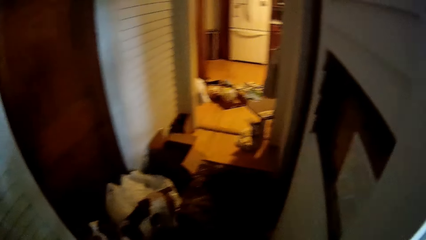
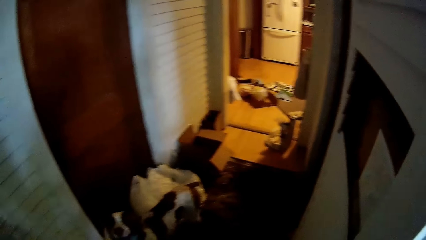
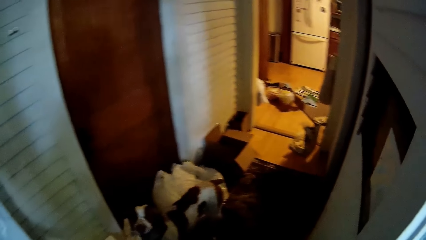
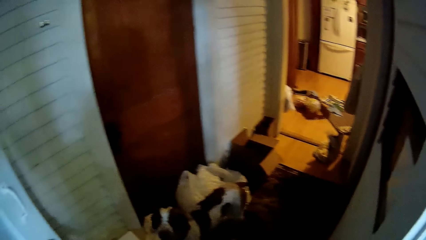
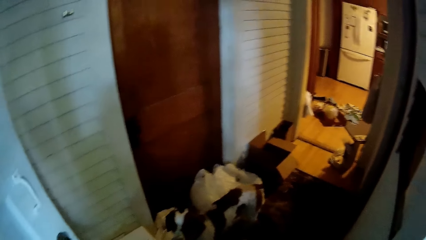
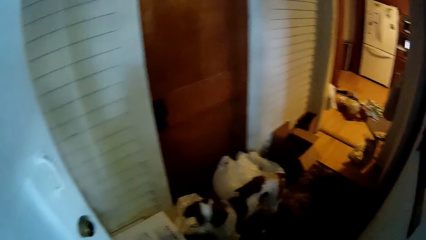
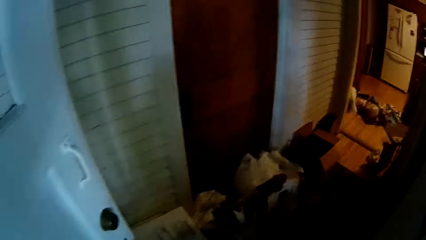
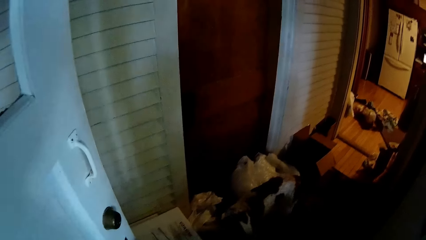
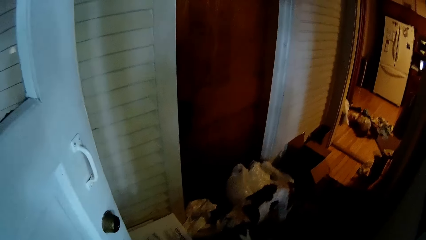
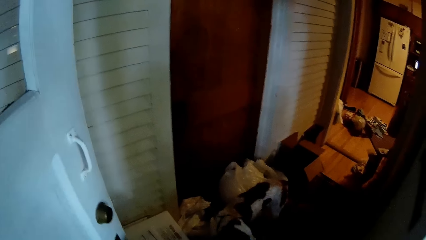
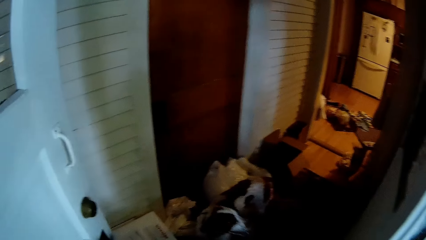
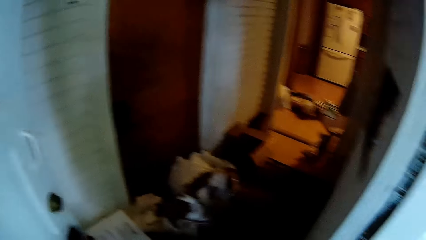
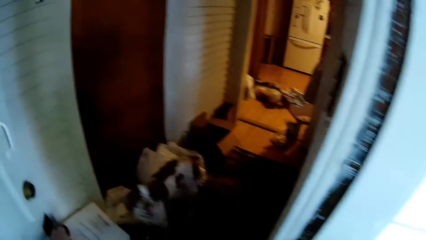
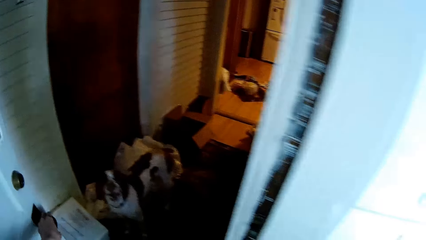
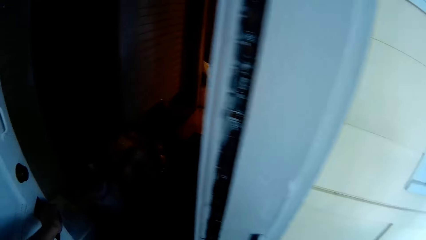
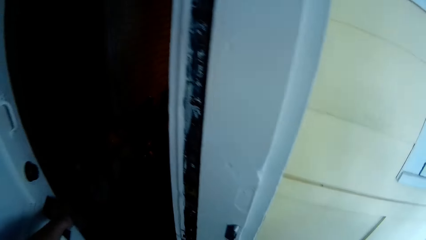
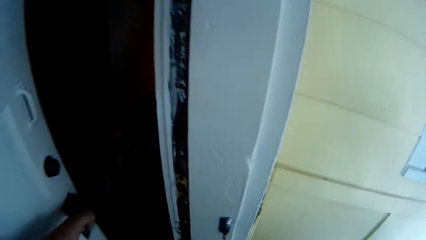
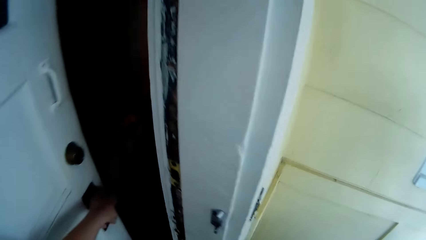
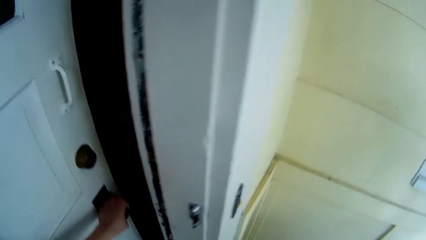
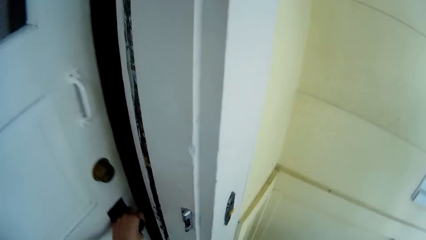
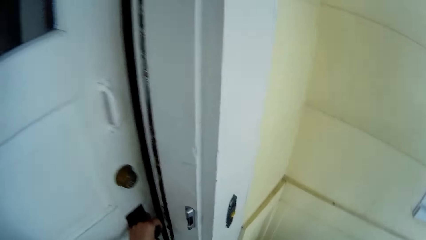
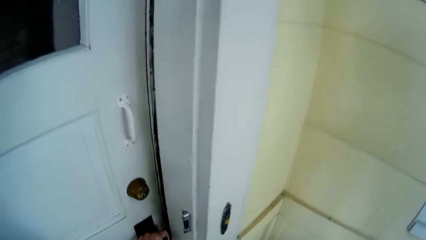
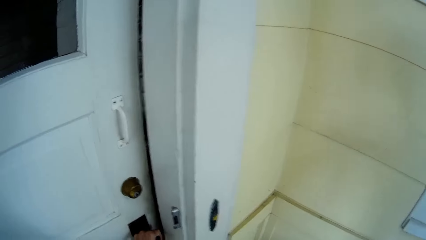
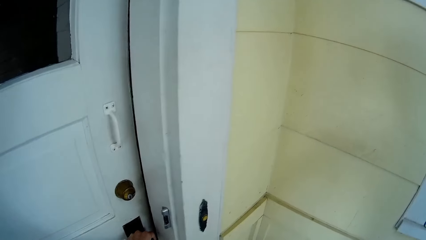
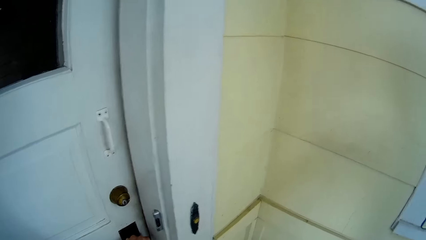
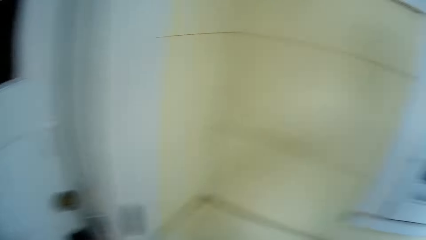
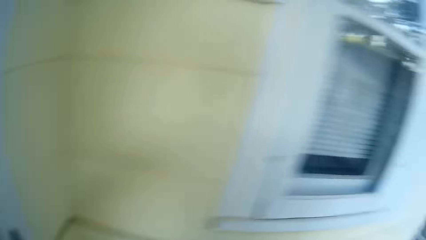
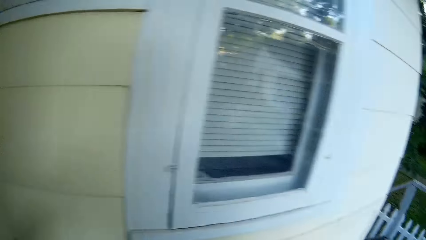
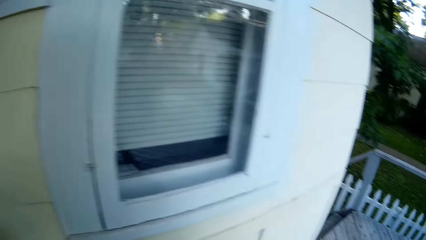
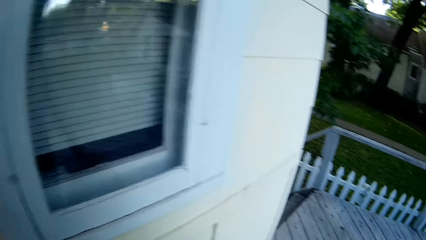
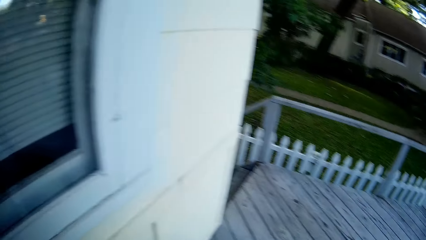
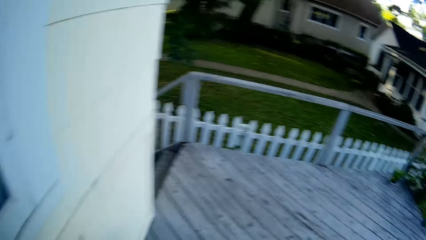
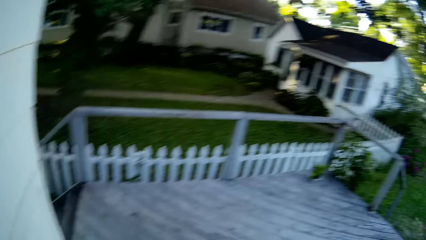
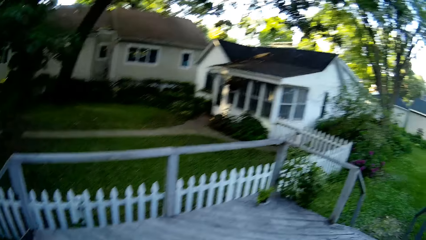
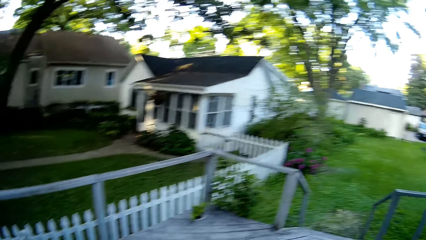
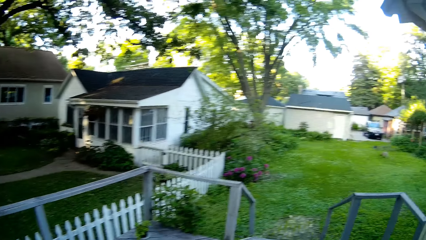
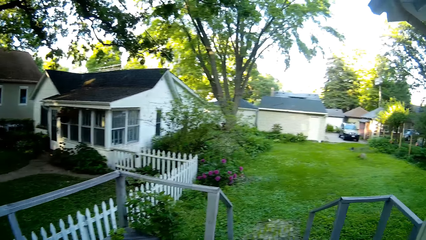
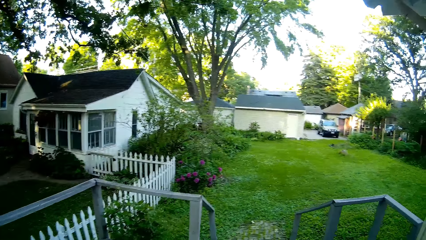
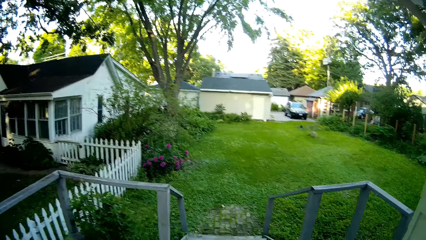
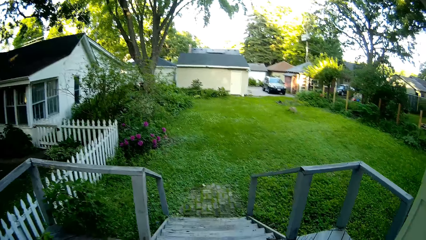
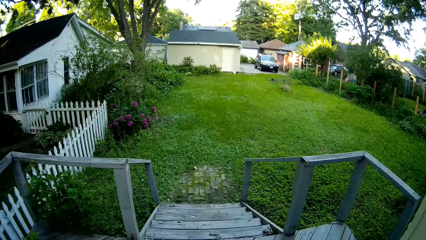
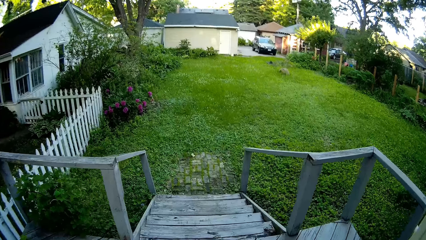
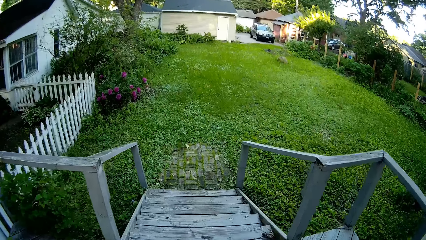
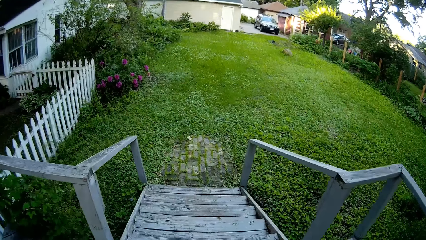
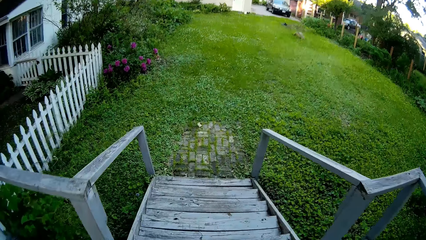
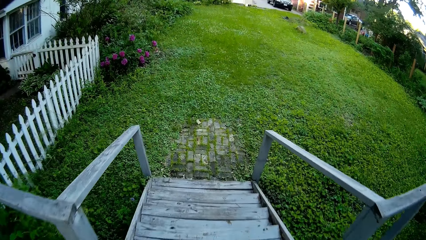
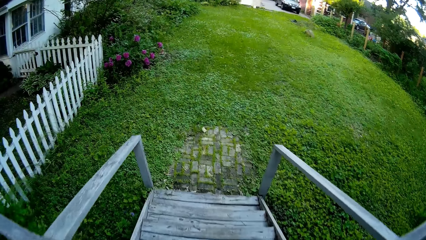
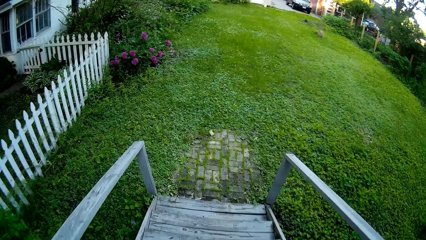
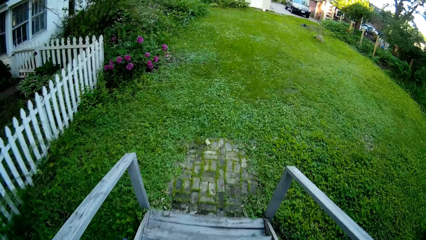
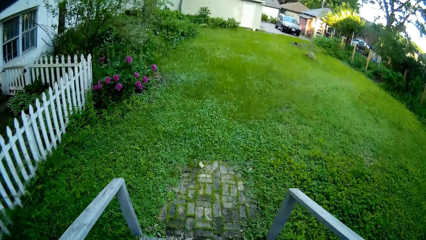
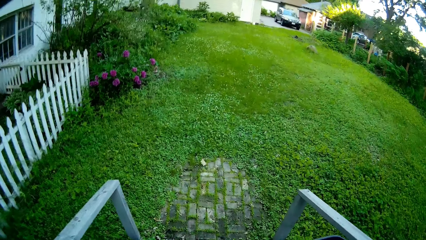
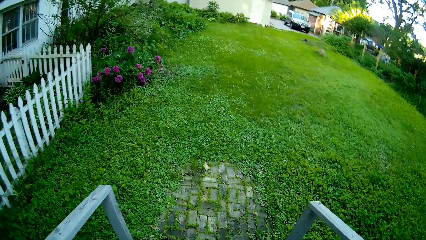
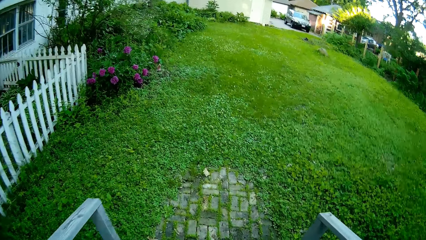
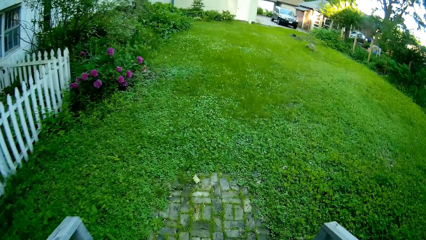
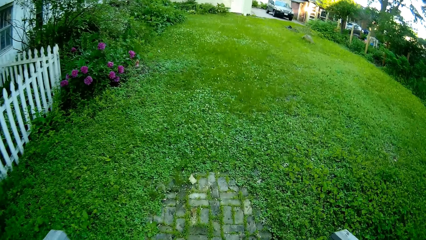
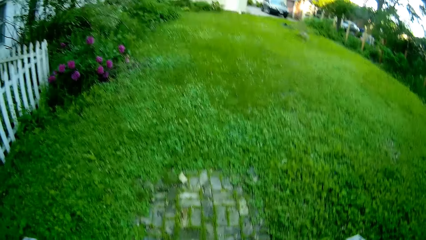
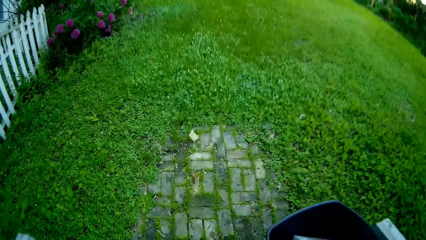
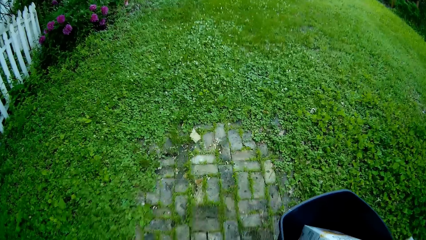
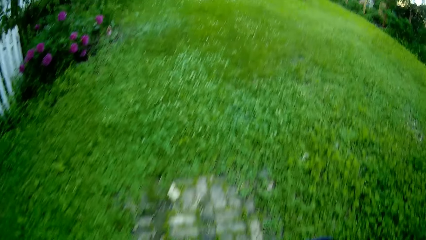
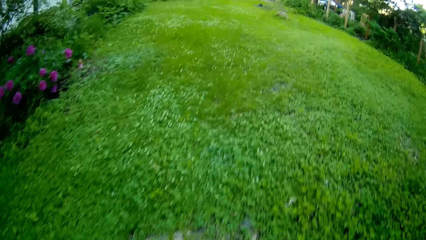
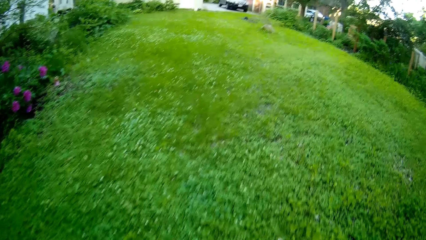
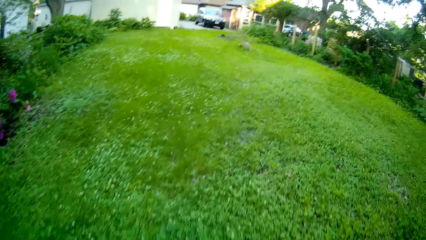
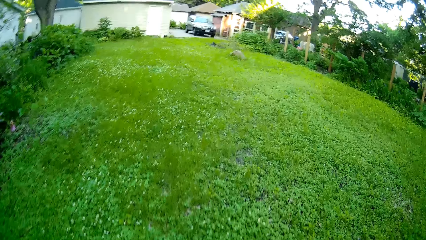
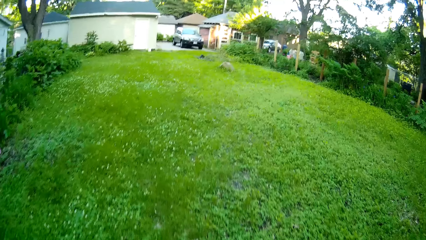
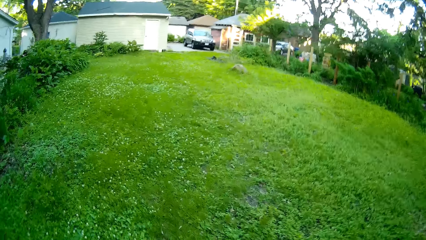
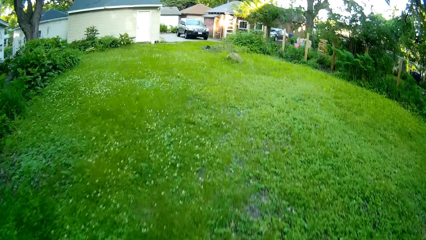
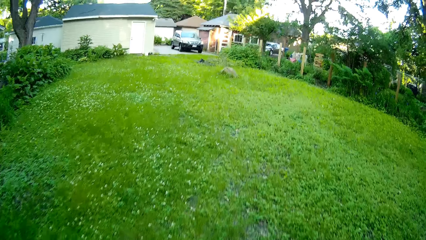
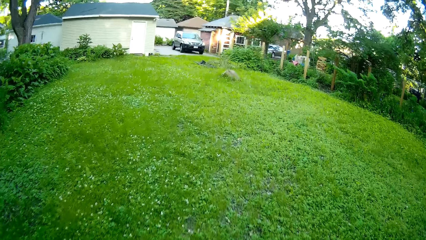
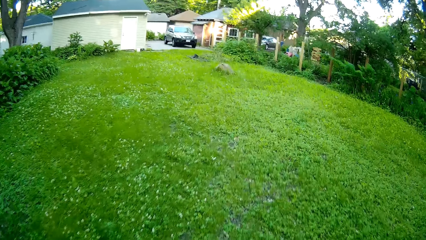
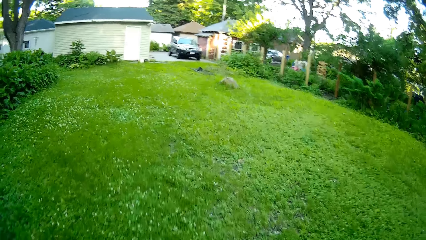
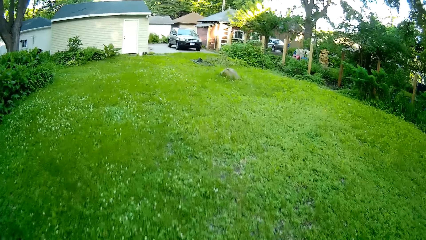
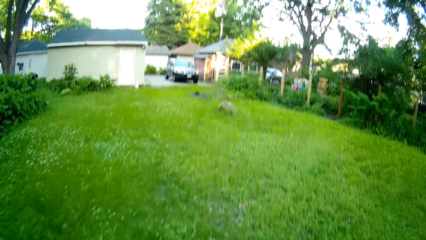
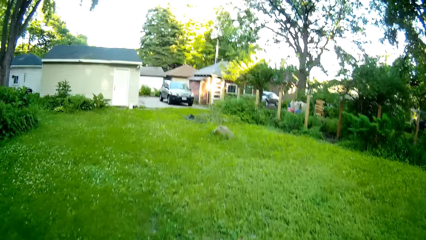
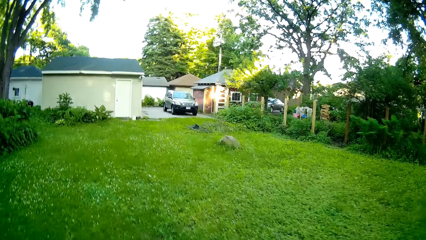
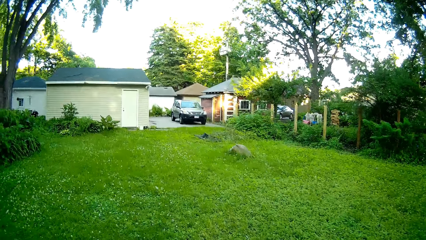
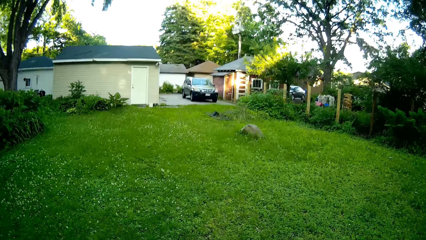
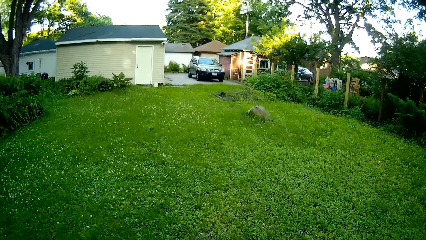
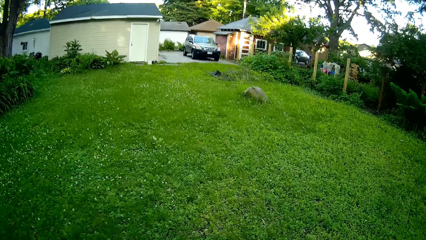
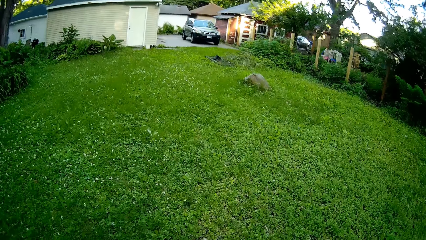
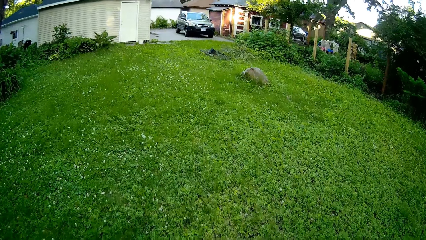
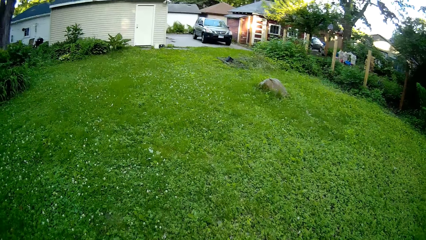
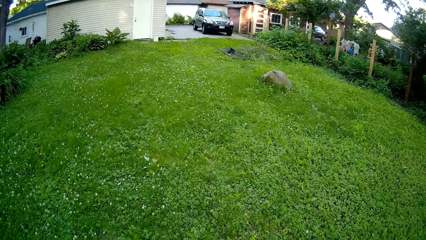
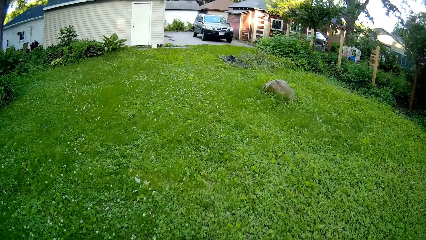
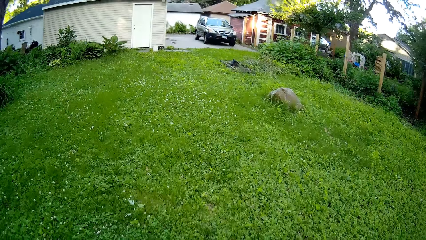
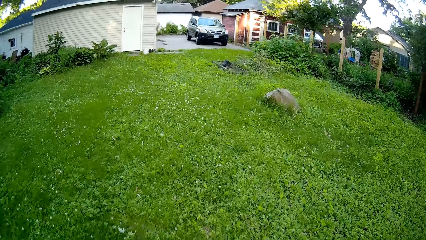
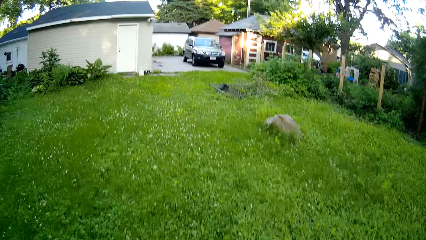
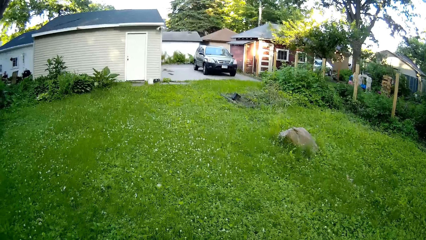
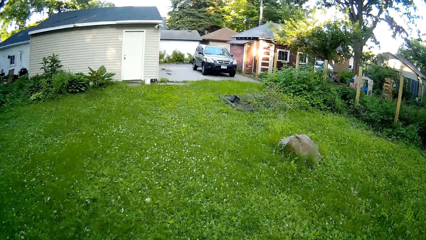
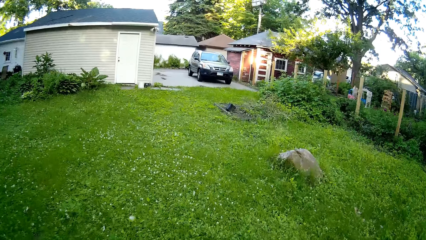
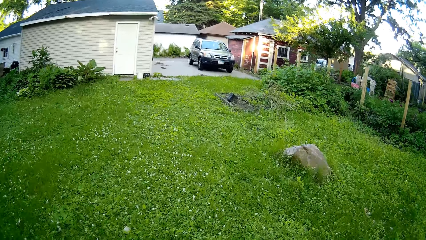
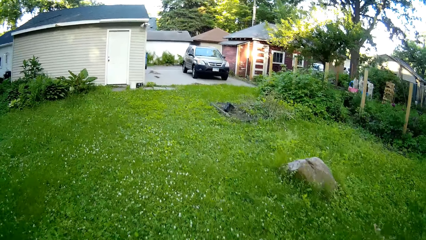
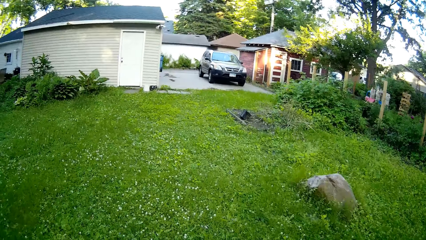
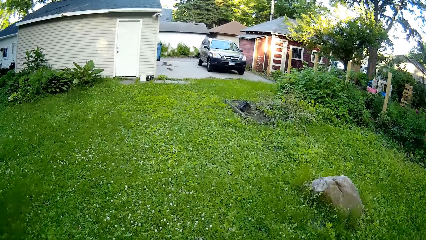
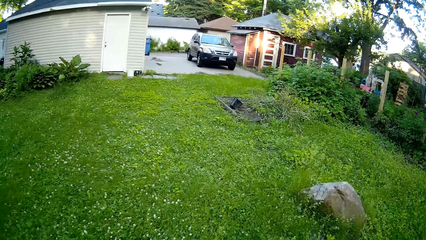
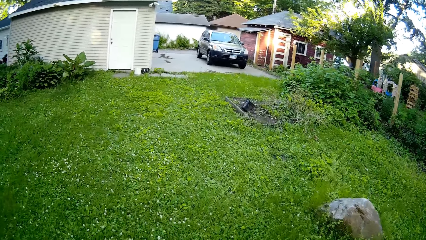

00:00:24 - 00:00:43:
The camera wearer closes a door with his left hand. He walks down the staircase. He walks outside. He walks on the lawn.
